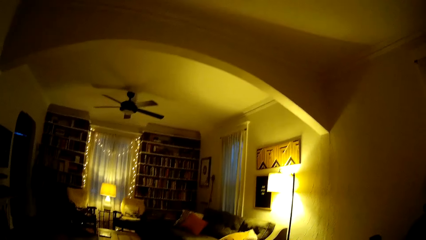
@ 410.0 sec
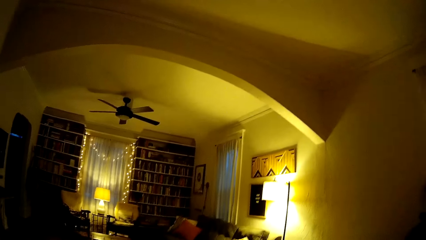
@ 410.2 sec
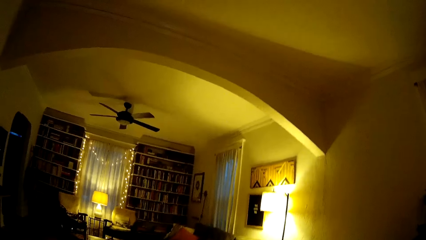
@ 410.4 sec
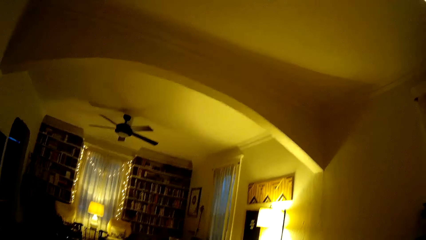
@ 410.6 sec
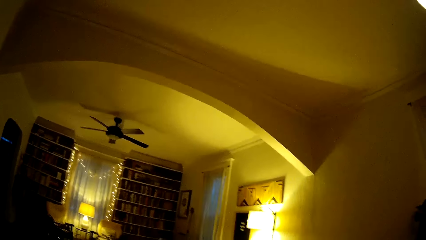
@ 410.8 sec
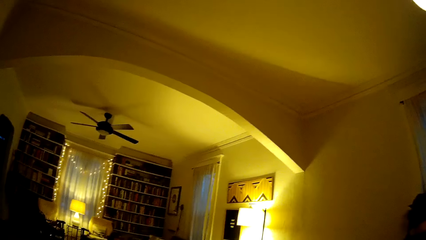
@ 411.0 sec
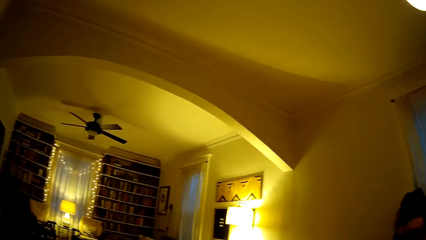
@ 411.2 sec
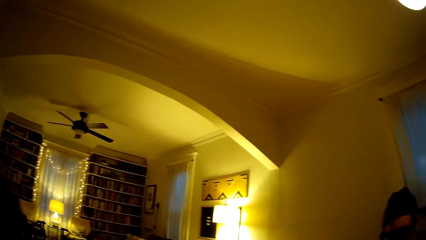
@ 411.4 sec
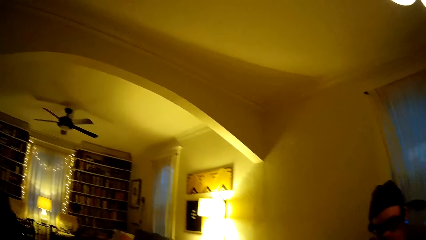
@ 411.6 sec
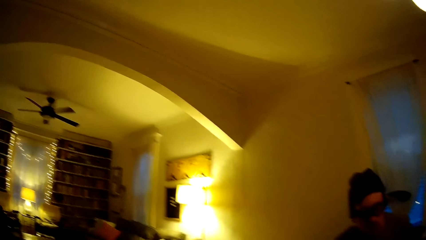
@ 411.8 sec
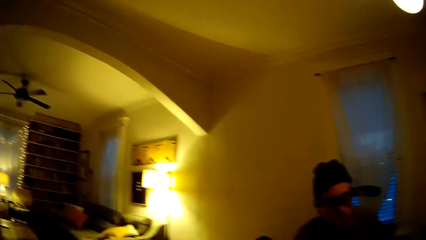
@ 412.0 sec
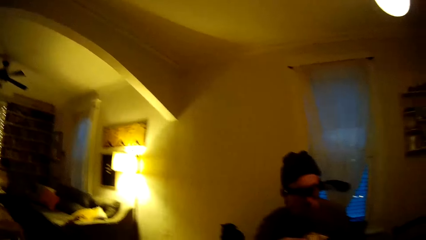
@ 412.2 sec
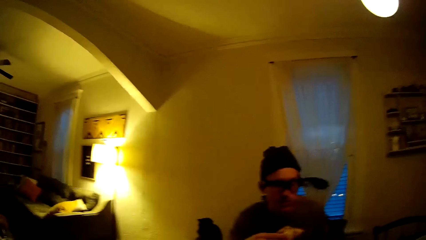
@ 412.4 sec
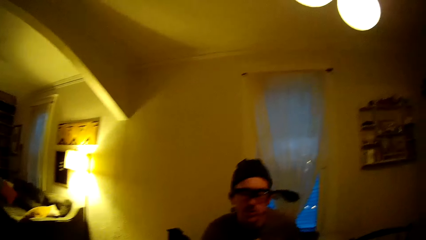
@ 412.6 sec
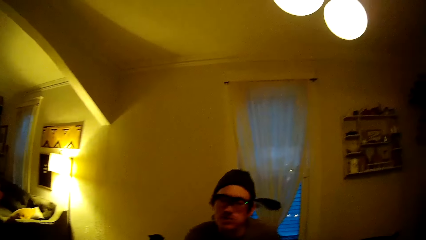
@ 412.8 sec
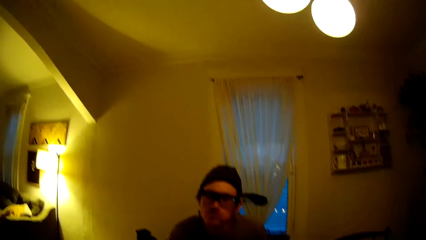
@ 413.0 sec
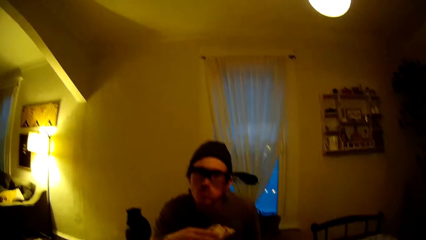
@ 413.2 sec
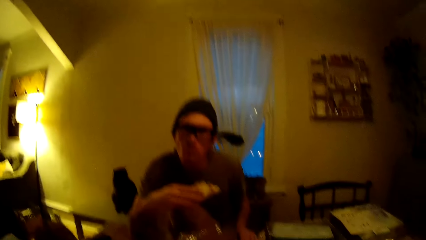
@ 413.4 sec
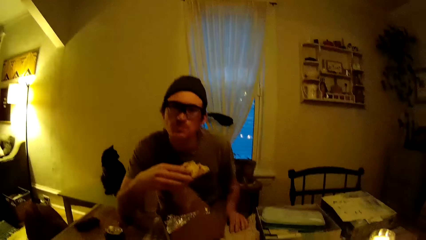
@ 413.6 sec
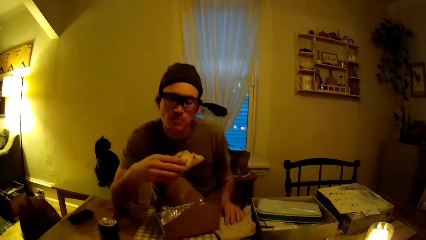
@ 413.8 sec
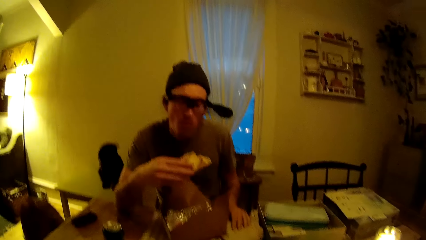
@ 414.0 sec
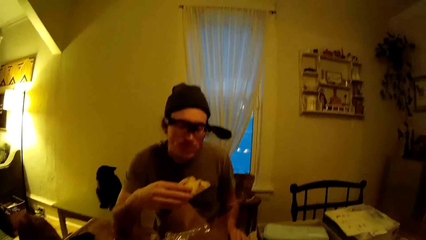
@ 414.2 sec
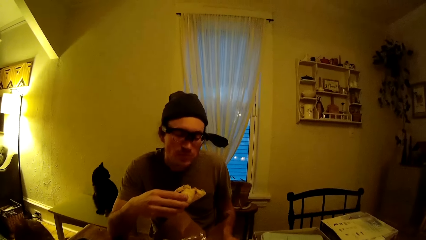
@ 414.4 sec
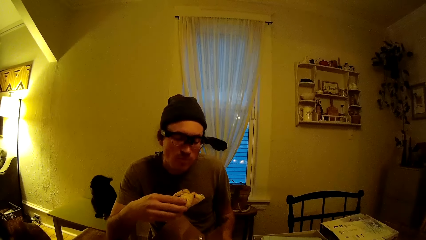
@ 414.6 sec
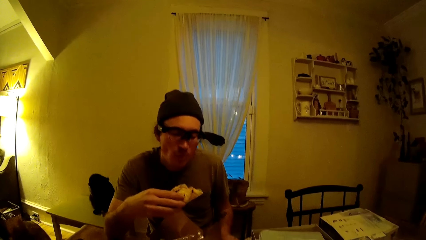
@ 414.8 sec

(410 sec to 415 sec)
The camera wearer looks at the man. The man interacts with the camera wearer. The man talks to the camera wearer. The camera wearer looks up and down.

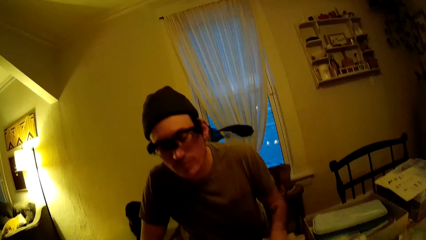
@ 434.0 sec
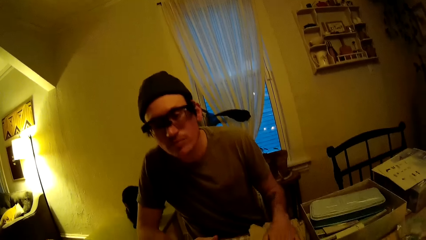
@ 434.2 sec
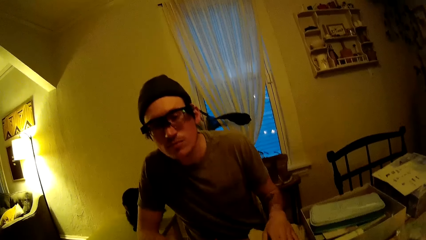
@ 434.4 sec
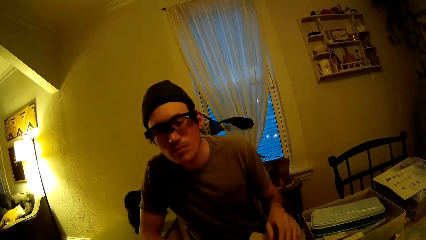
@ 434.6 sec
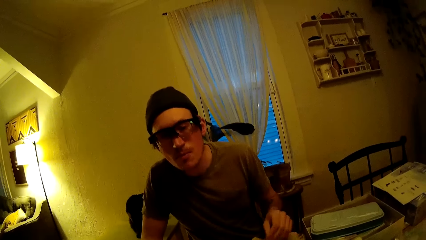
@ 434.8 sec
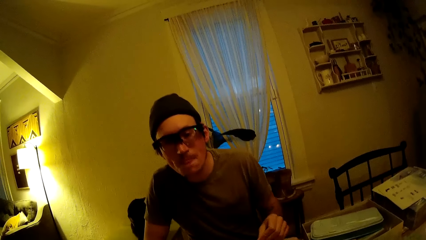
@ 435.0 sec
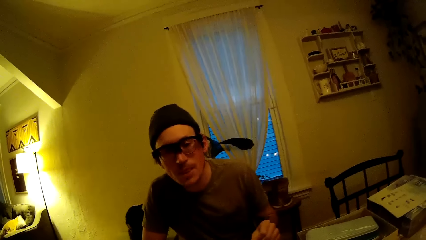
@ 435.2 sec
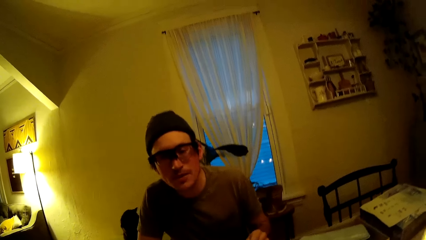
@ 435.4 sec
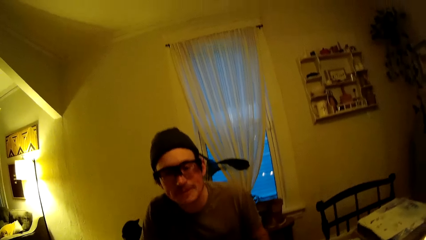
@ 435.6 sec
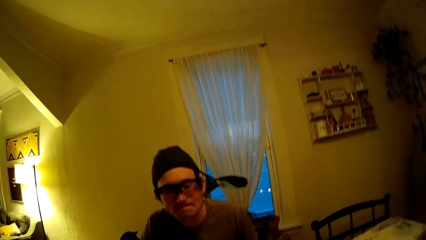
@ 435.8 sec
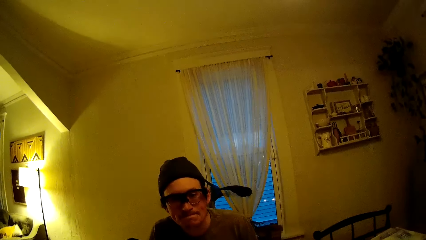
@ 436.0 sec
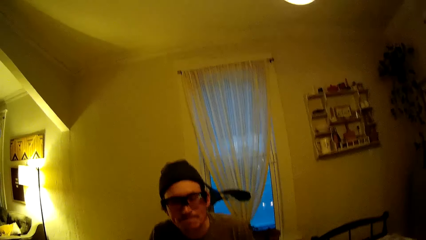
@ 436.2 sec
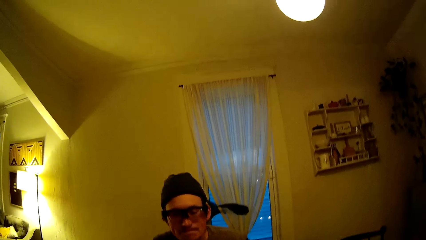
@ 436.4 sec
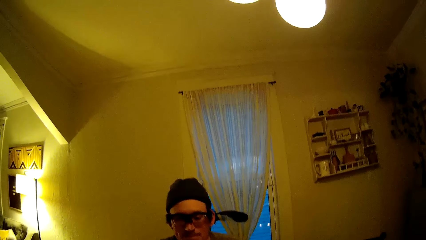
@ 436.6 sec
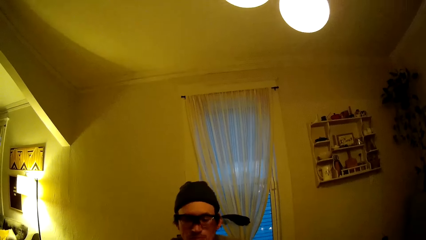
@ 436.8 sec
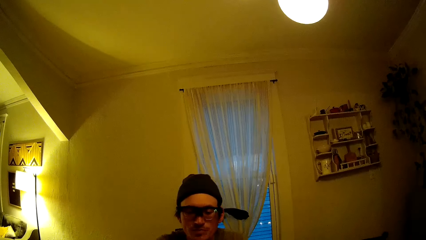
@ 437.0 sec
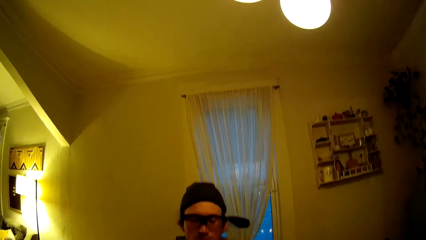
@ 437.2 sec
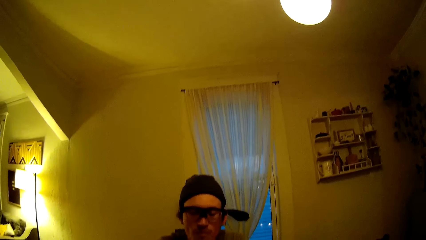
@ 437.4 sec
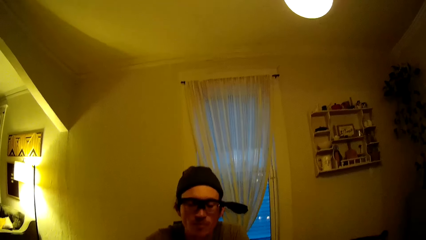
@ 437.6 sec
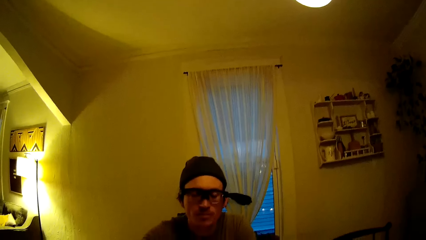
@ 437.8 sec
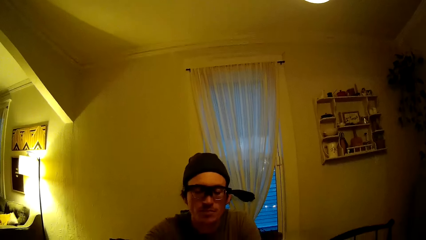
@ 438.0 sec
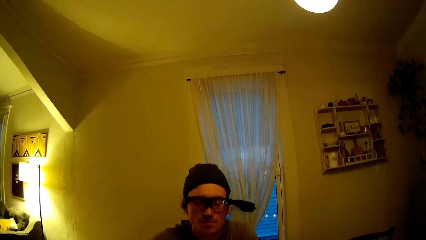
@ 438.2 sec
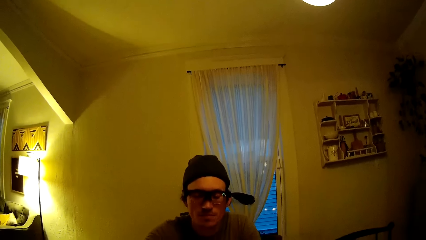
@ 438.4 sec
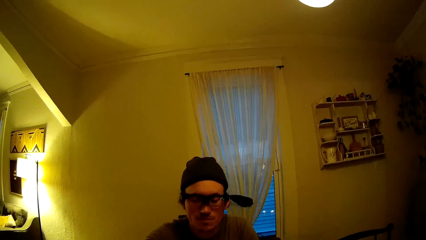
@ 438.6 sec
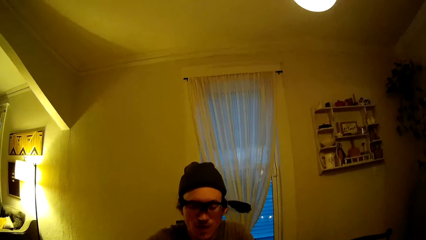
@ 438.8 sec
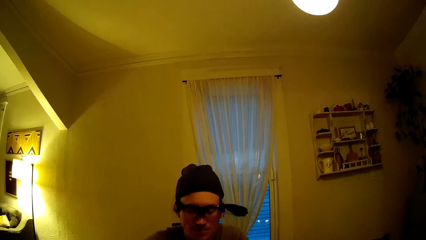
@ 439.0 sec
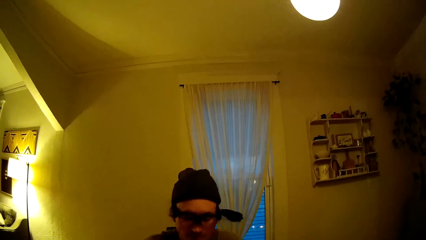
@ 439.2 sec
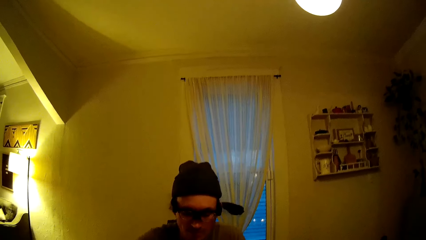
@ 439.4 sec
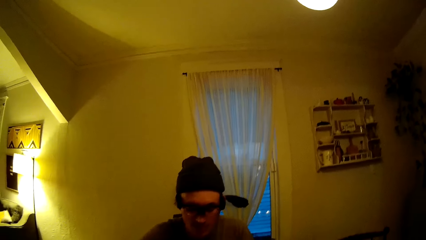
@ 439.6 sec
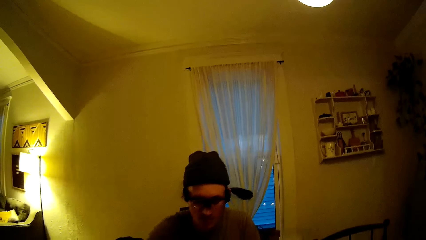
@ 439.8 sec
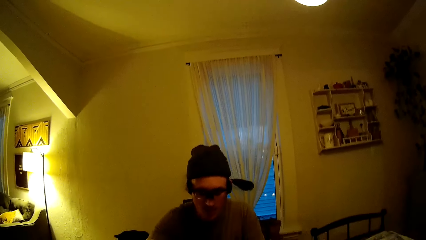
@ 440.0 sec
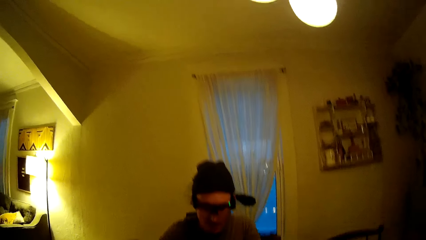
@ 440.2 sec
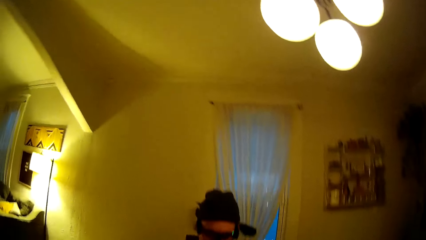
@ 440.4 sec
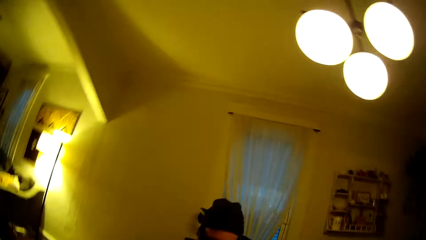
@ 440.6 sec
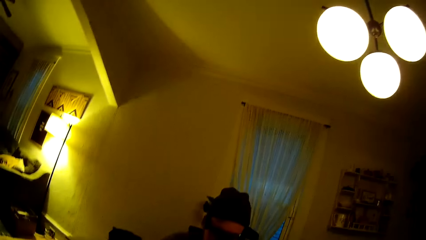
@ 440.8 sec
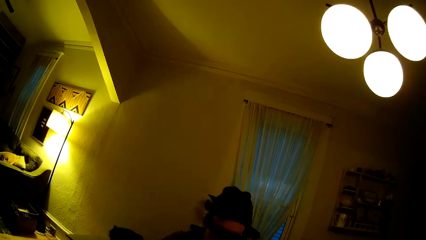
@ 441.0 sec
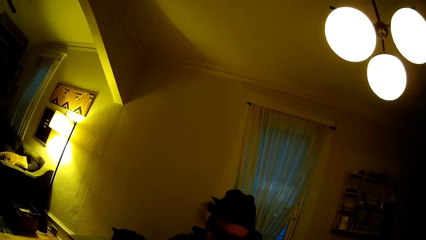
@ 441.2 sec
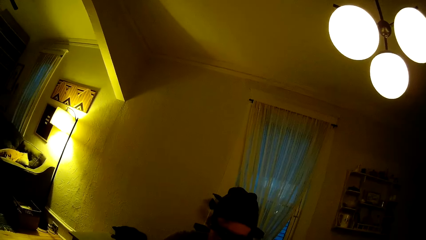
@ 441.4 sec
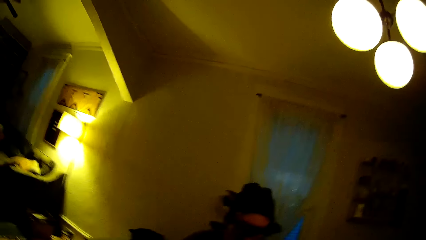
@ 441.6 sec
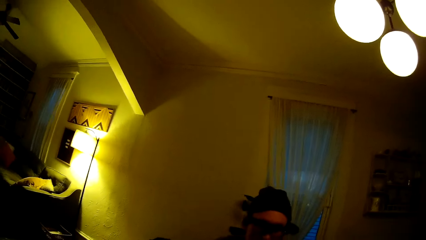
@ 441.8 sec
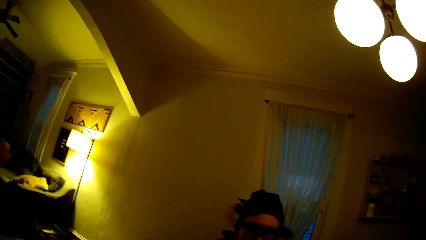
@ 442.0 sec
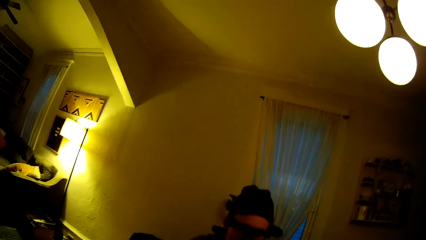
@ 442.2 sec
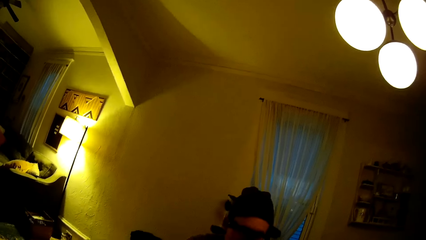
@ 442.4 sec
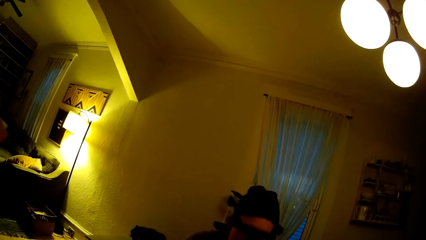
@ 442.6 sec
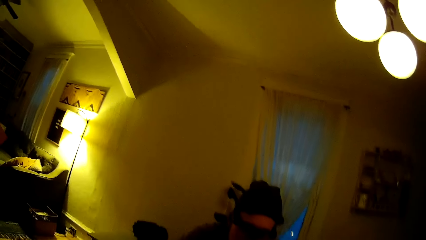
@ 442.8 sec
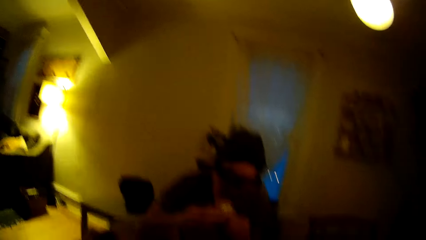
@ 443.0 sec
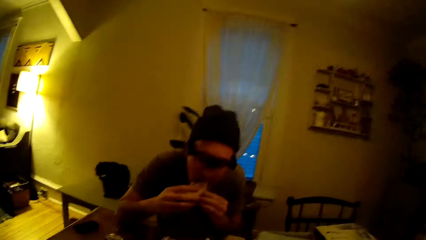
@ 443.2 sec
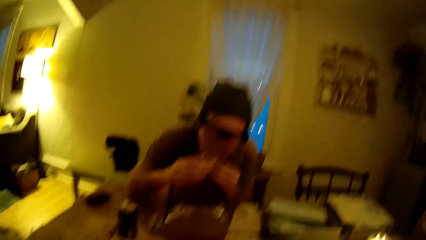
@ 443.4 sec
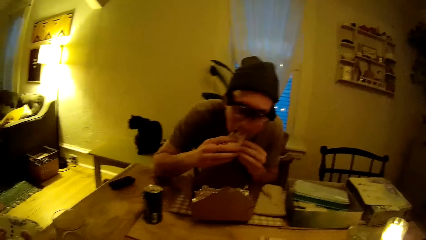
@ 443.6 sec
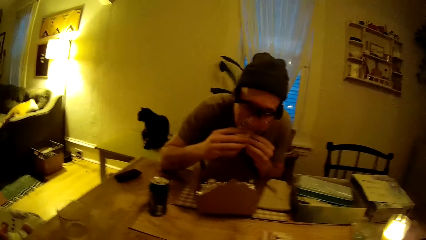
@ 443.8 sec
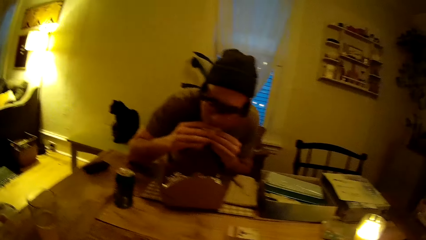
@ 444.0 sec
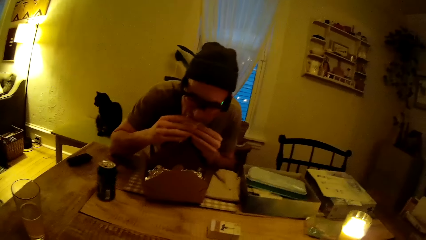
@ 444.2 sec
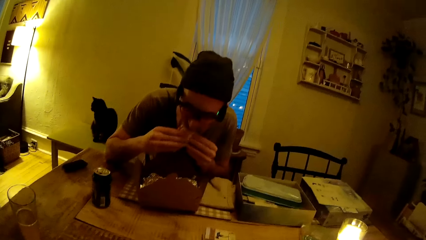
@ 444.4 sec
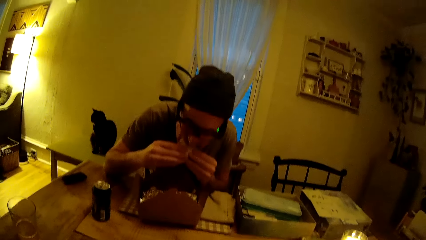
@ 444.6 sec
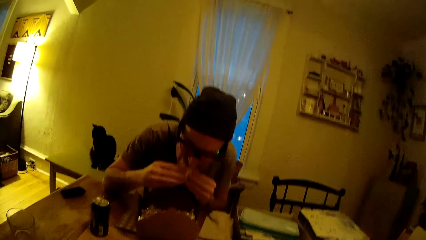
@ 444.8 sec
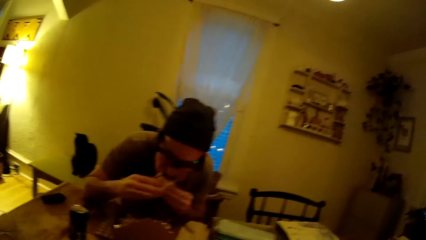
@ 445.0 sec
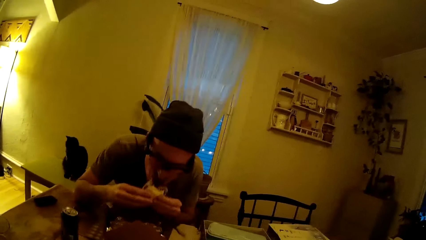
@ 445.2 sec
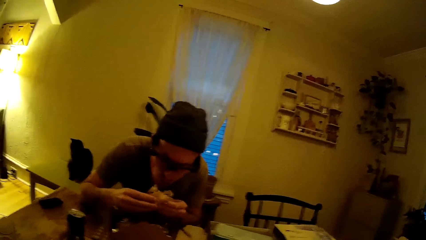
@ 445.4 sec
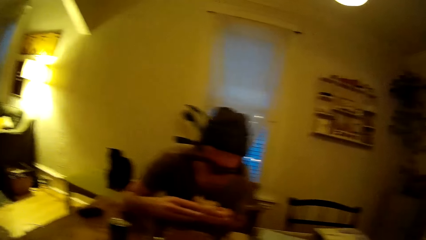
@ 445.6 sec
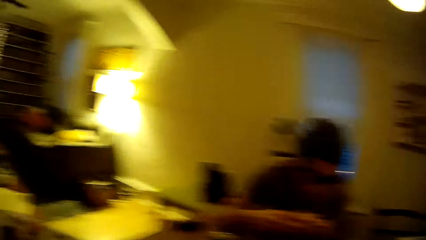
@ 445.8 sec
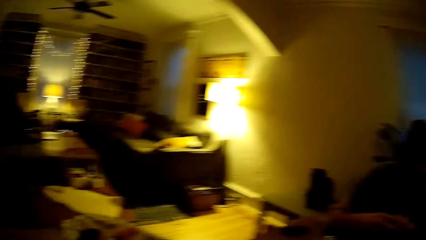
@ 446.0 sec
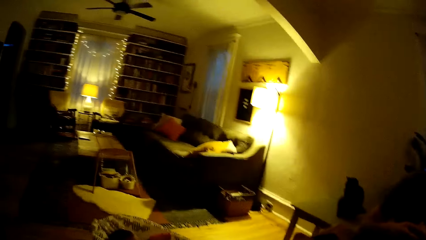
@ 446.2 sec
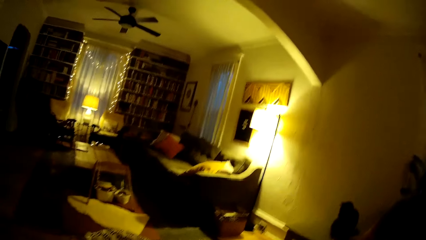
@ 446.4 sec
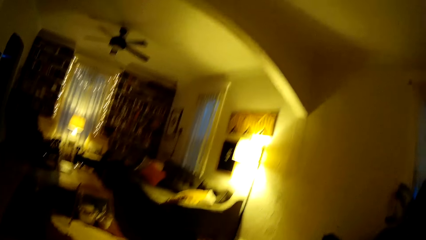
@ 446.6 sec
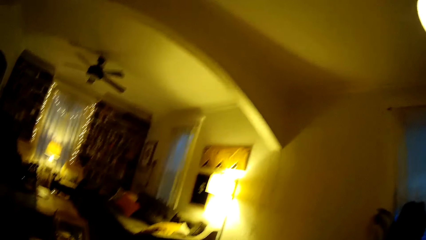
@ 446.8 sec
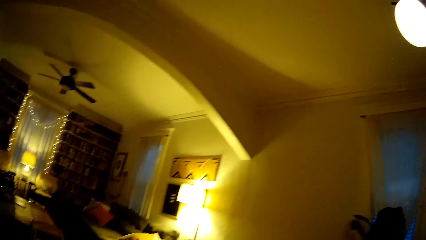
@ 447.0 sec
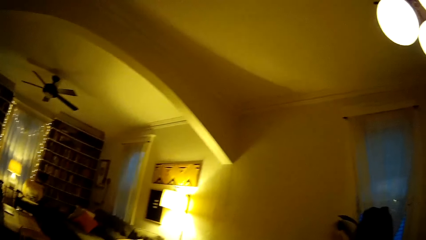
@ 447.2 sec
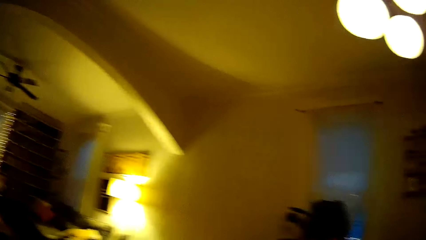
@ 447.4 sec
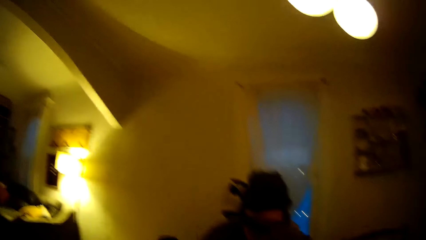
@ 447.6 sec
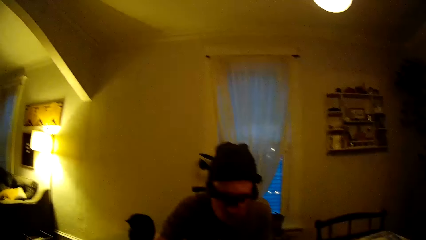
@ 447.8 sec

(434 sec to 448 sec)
The camera wearer talks to the man. They interact with the man. The man eats some food. The man puts the wrapped food in his mouth with both hands. The camera wearer looks around the house.
